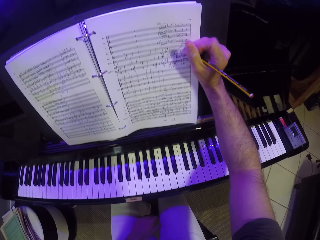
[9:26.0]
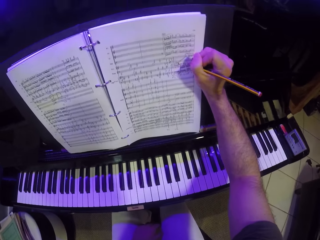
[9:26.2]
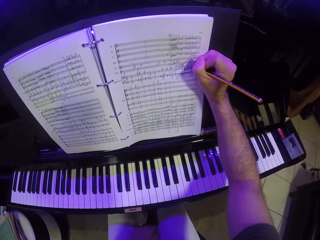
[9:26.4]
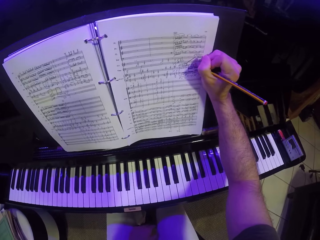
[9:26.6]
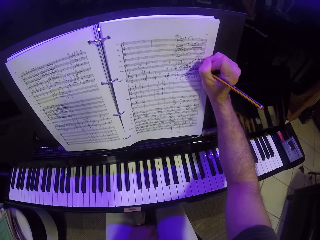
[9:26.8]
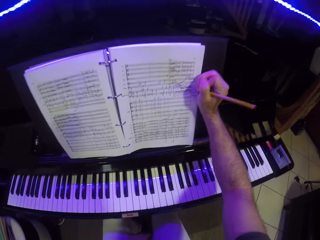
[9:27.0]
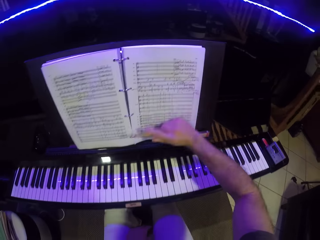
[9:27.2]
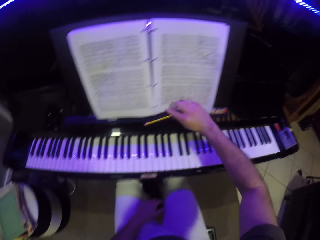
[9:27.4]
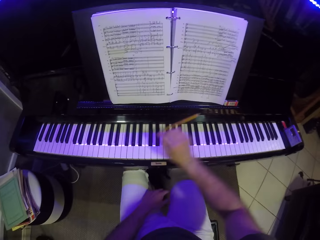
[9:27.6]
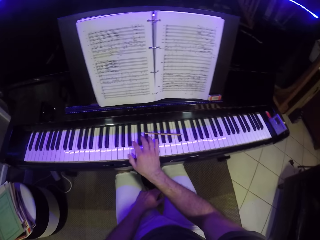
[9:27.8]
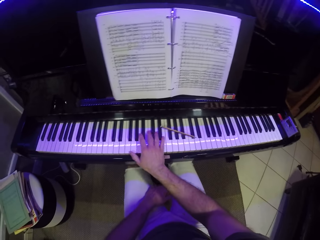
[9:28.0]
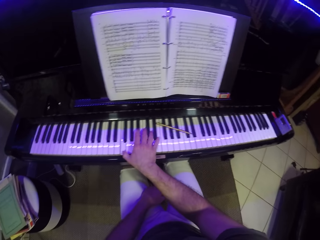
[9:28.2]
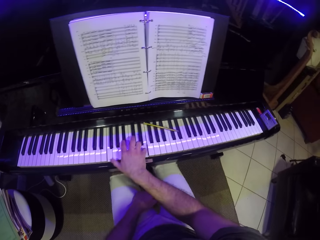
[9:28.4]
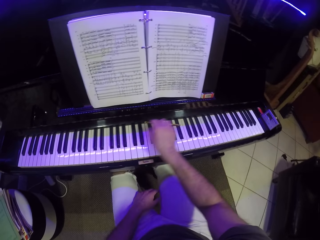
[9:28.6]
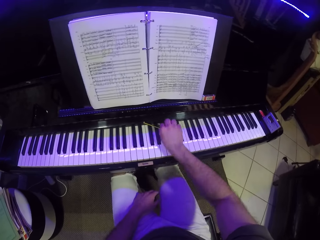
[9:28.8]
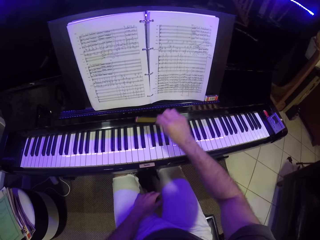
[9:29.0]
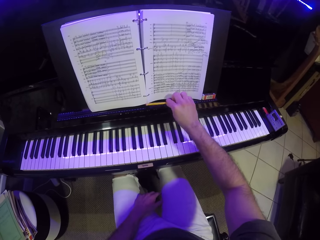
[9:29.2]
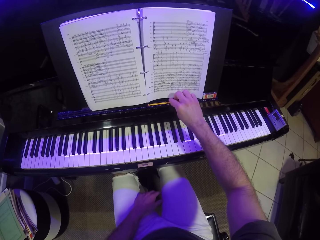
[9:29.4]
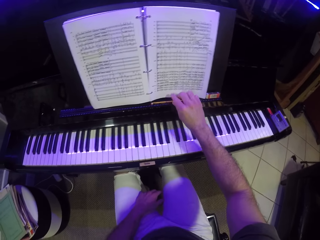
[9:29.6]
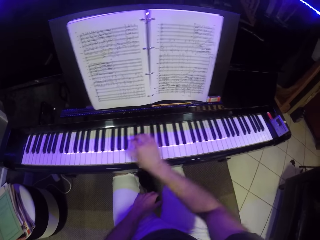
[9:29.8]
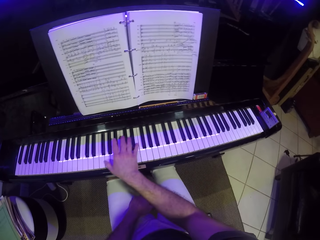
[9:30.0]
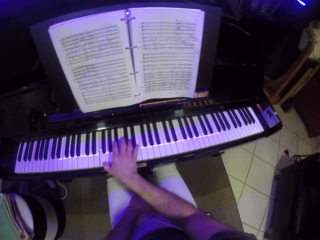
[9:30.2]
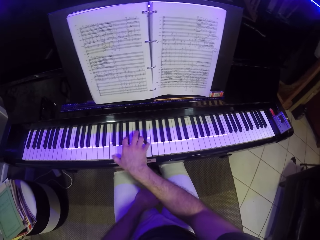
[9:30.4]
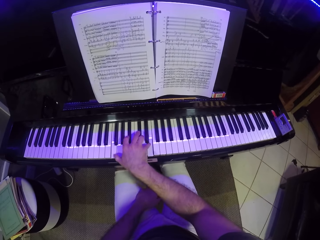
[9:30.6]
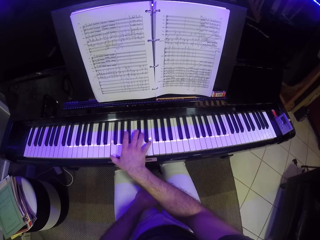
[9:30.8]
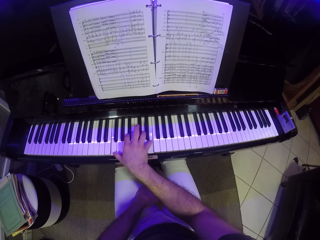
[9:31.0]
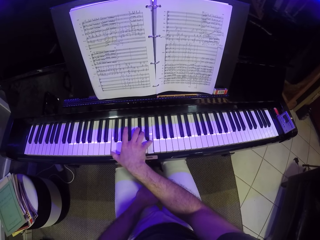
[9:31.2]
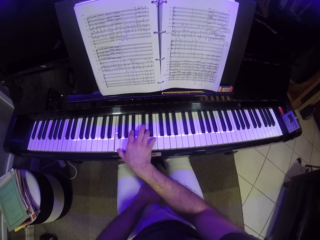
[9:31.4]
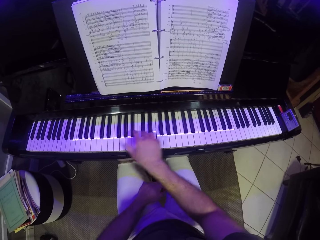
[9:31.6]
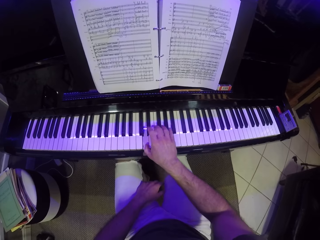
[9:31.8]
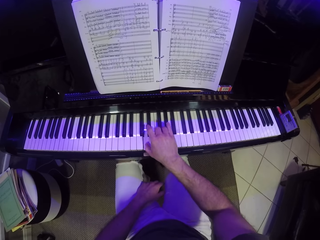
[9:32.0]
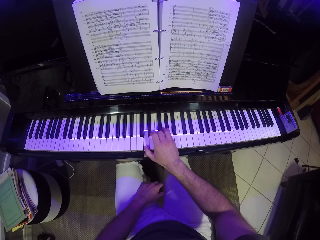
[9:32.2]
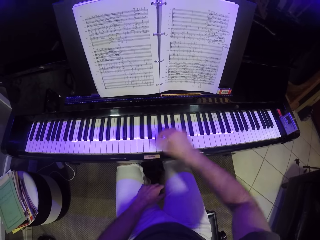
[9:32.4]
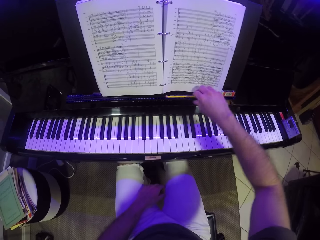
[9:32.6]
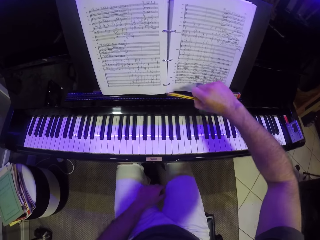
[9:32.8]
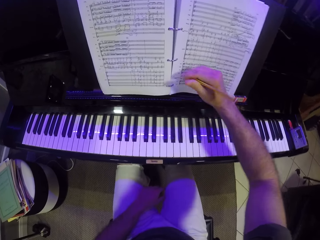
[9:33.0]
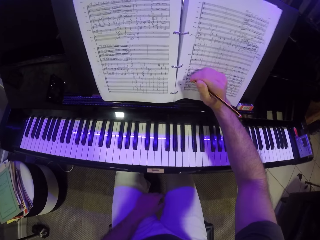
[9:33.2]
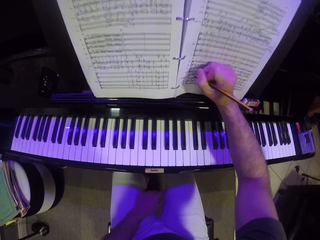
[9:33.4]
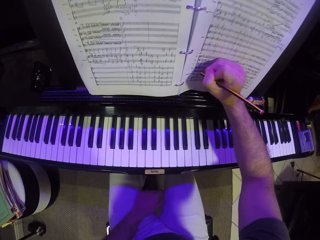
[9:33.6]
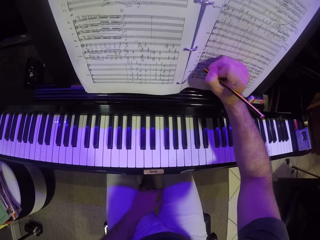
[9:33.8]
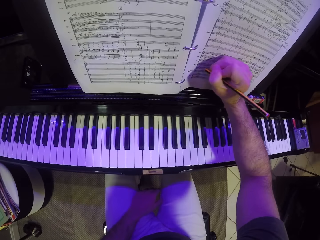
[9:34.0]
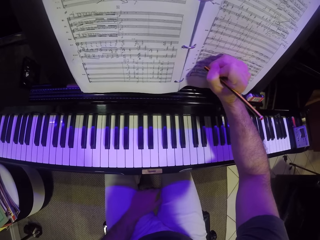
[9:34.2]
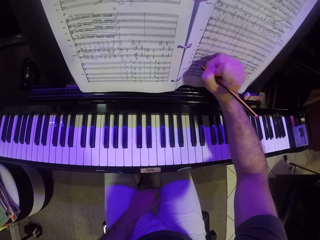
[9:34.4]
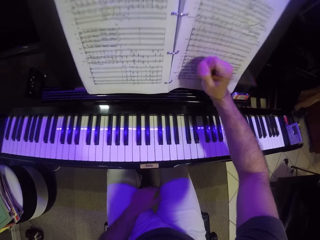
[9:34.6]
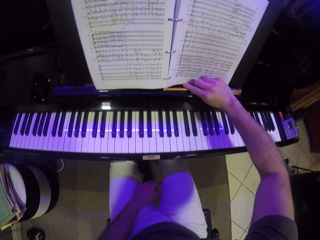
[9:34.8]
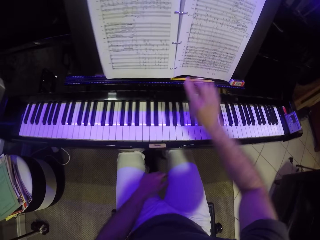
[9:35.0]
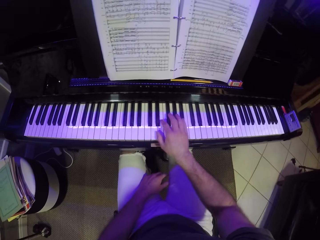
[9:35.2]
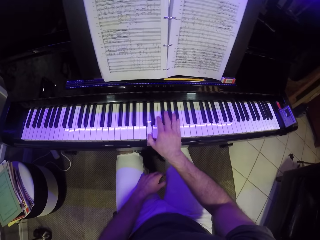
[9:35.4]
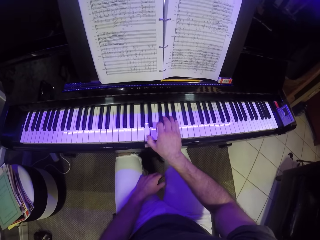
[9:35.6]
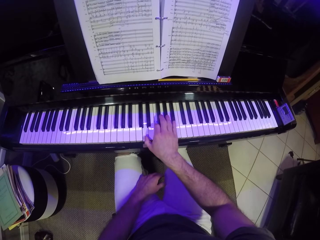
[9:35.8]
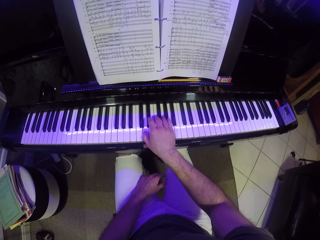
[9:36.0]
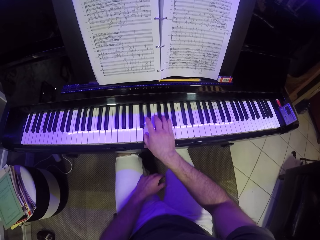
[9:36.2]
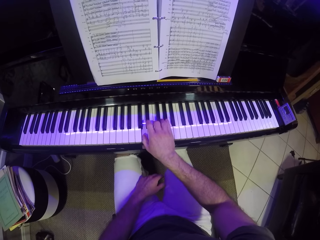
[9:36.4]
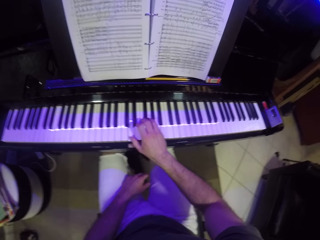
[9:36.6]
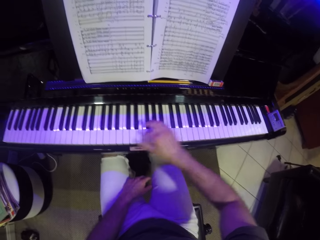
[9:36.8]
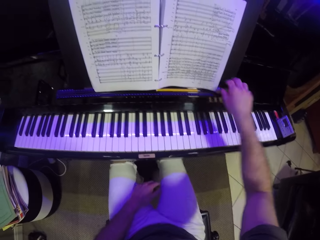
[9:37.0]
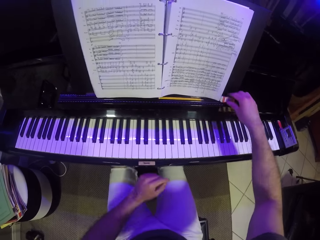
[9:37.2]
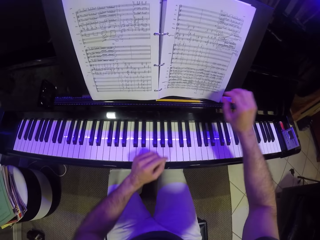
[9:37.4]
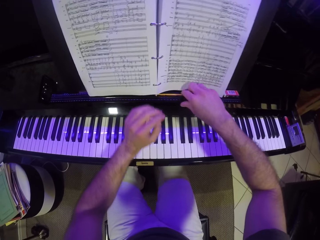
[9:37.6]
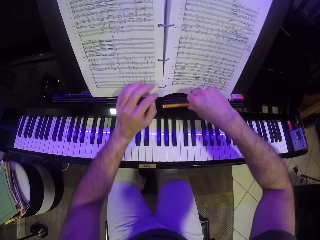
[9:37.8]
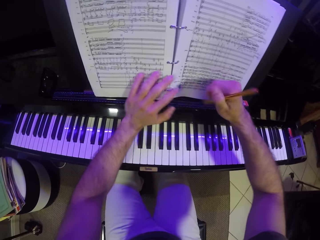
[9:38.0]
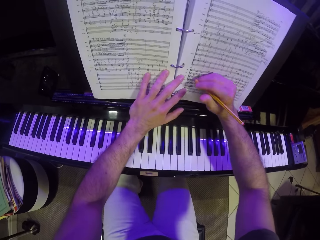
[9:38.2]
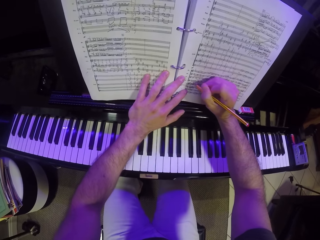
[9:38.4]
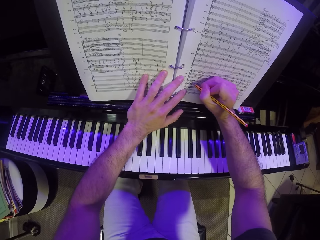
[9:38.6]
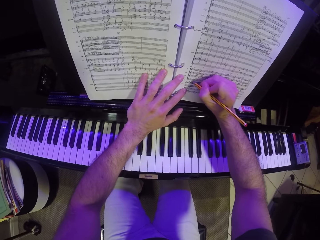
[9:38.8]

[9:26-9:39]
The camera wearer writes some notes in the notebook on top of the piano with the pencil in his right hand. He drops the pencil on the music rack with his right hand. He places his hand on the piano keys. He plays the keyboard with his right hand. He picks up the pencil on top of the keyboard. He moves the pencil from the keyboard to the music rack with his right hand. He drops the pencil on top of the piano. He plays the keyboard with his right hand. He places his hand on the piano. He picks up the pencil on the music rack with his right hand. He writes some notes in the notebook on top of the piano with the pencil in his right hand. He drops the pencil on the music rack with his right hand. He plays the keyboard with his right hand. He places his hand on the keyboard. He places his hand on the rubber on top of the piano. He moves his hand to the pencil on top of the piano. He picks up the pencil on the music rack with his right hand. He places his left hand on the music note. He writes some notes on the notebook on top of the piano.

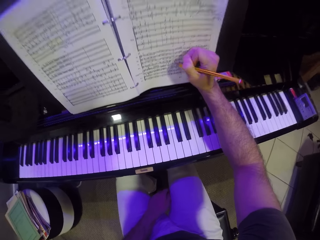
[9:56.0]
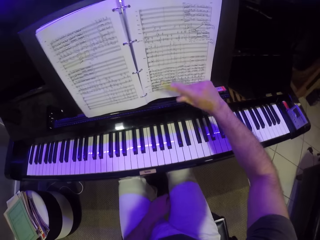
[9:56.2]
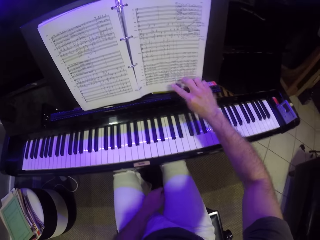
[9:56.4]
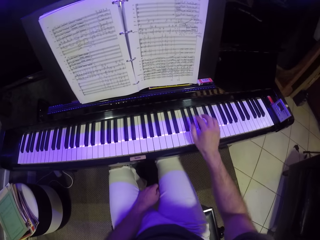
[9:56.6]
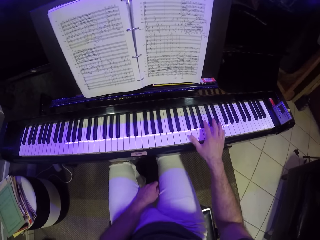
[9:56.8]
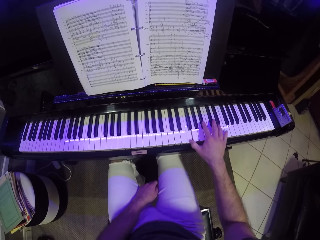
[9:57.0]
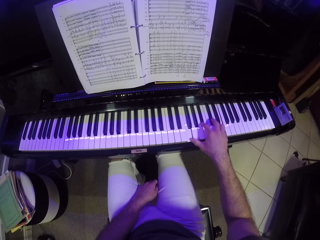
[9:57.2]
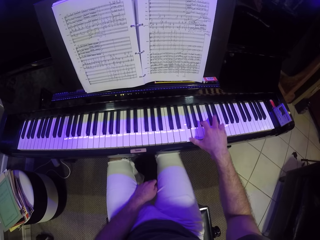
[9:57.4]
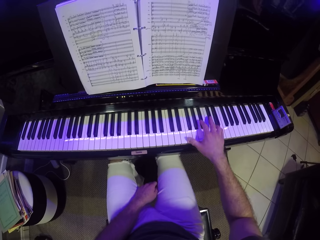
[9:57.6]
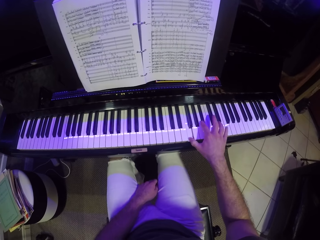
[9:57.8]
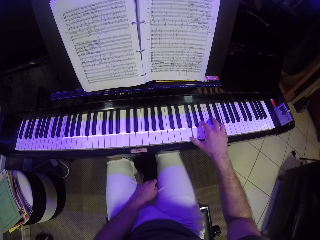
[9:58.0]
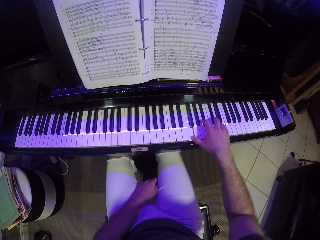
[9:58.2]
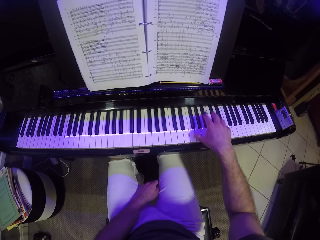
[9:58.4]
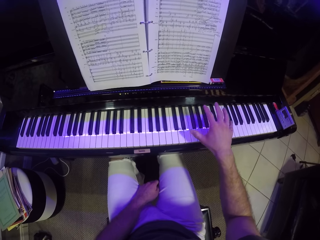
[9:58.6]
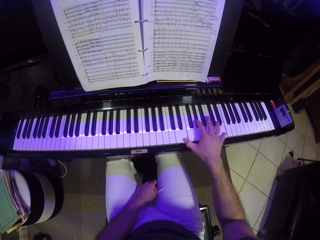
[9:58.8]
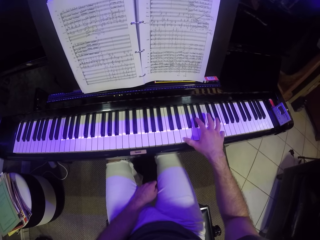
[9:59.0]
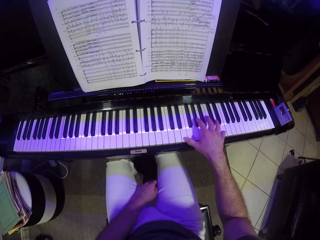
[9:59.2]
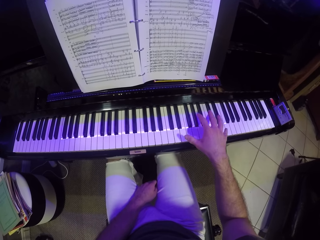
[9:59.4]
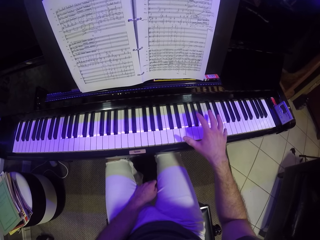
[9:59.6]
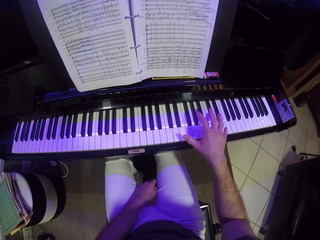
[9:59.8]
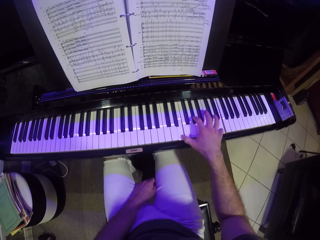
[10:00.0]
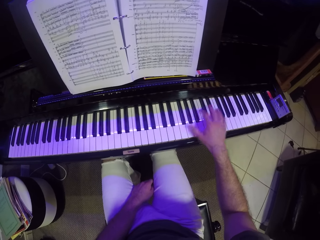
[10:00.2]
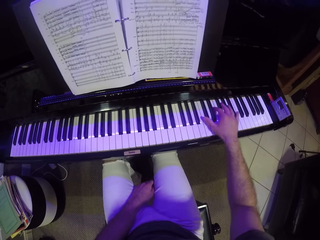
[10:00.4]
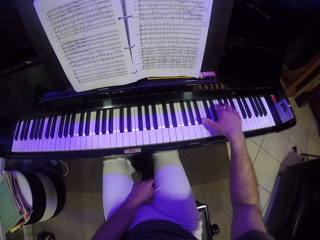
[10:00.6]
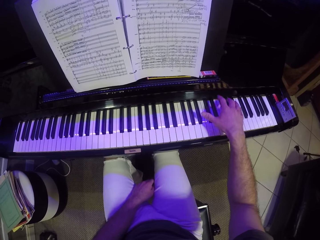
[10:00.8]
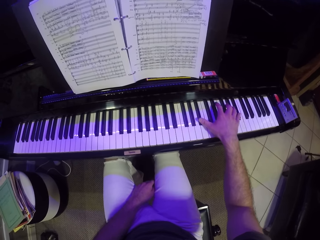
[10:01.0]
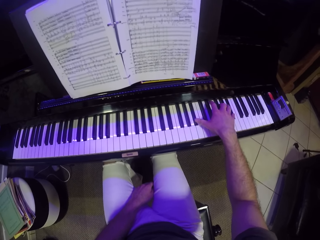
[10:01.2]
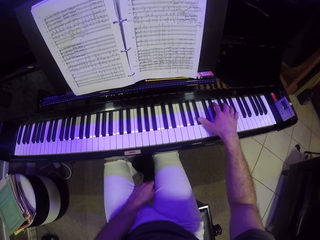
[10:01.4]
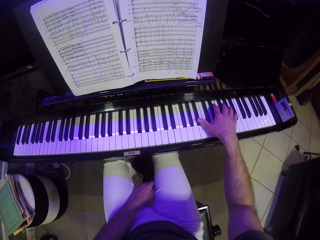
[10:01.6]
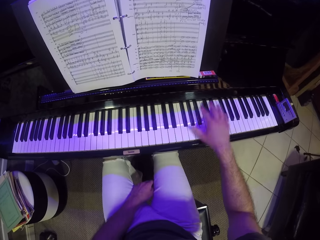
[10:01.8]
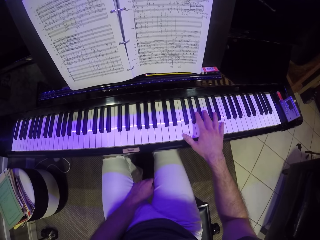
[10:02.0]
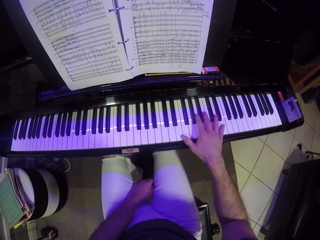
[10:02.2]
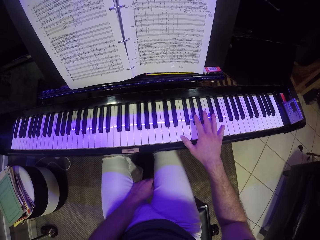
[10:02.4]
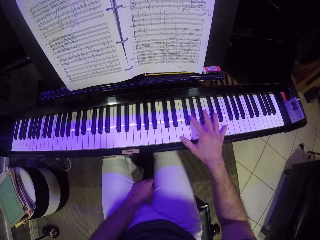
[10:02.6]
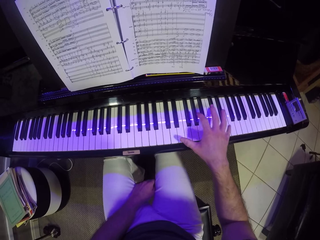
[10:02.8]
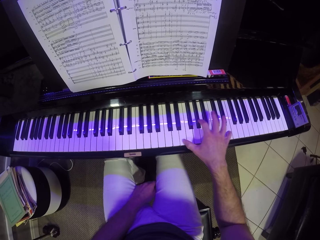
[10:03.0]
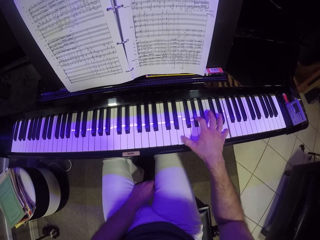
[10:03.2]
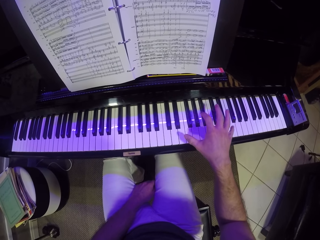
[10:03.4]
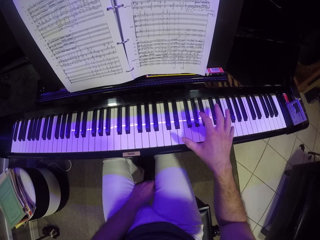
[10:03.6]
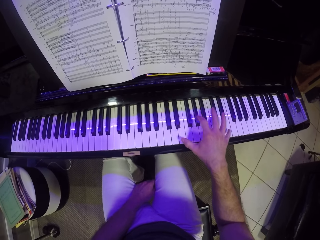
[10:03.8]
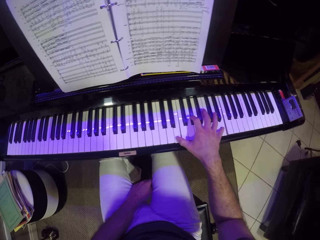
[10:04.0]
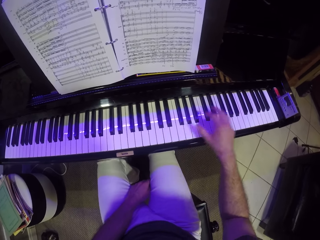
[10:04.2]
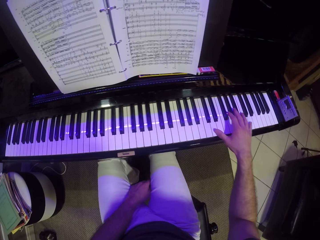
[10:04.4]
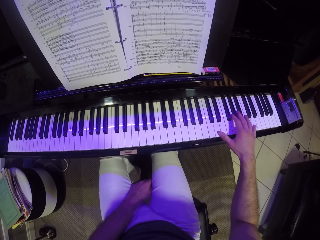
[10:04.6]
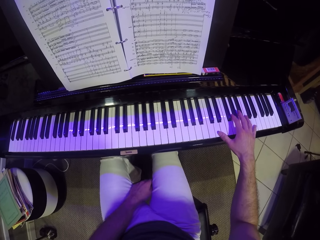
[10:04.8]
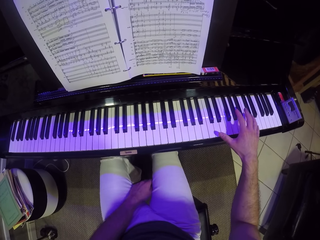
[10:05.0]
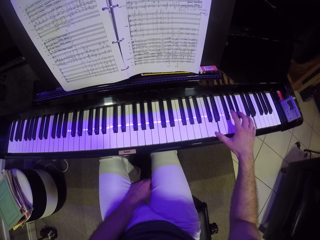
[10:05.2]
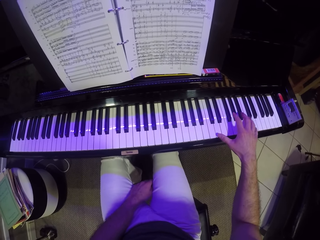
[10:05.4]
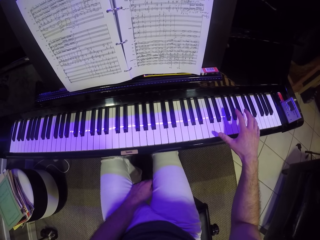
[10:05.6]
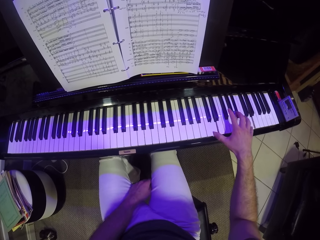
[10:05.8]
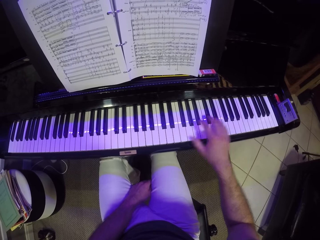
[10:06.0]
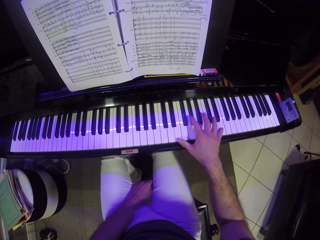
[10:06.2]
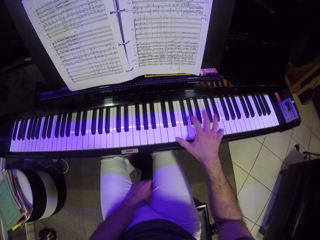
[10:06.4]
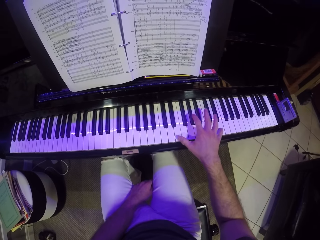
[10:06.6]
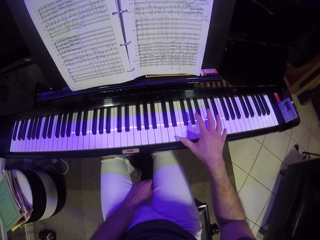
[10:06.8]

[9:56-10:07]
The camera wearer drops the pencil on the music rack with his right hand. He plays the keyboard with his right hand. He places his hand on the keyboard keys. He lifts his hand a bit on the keyboard. He plays the keyboard with one hand.
